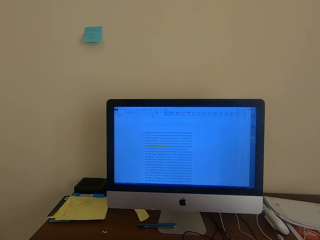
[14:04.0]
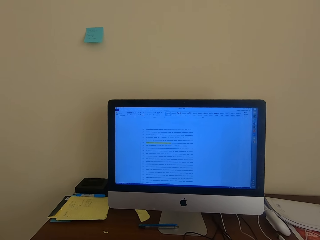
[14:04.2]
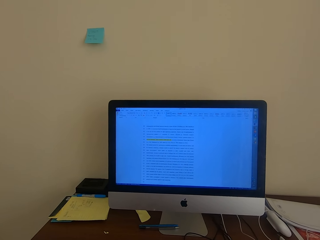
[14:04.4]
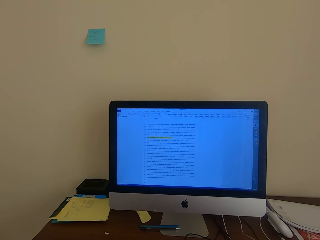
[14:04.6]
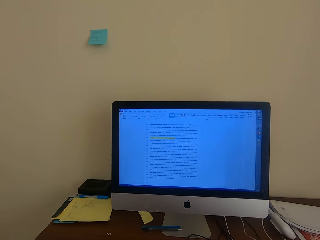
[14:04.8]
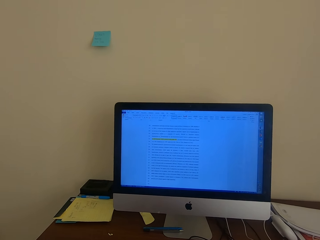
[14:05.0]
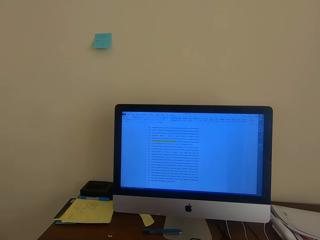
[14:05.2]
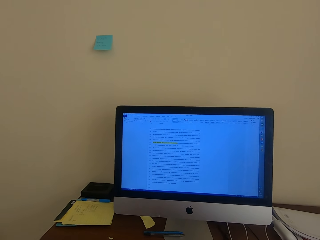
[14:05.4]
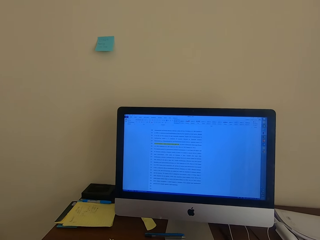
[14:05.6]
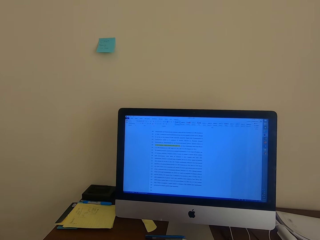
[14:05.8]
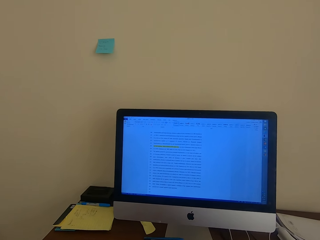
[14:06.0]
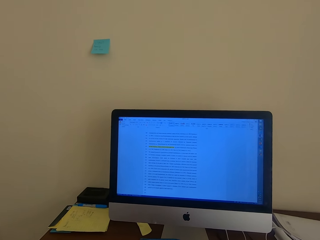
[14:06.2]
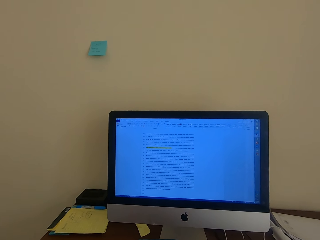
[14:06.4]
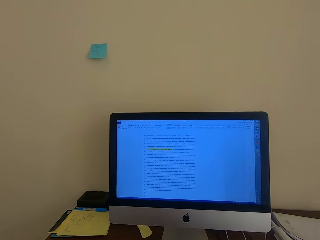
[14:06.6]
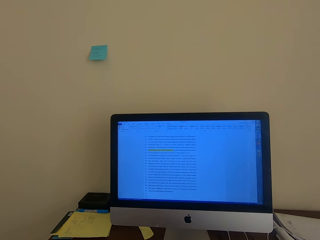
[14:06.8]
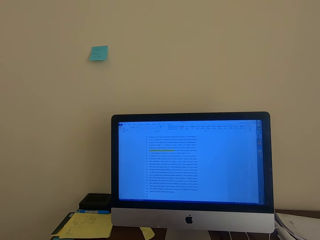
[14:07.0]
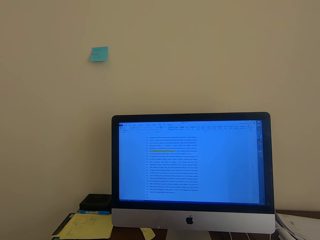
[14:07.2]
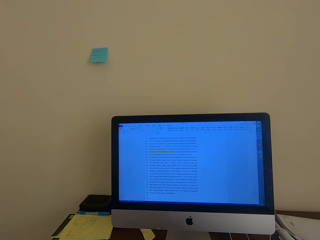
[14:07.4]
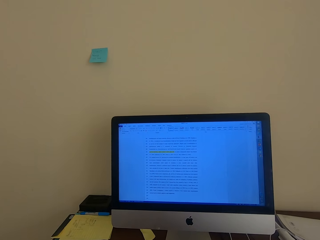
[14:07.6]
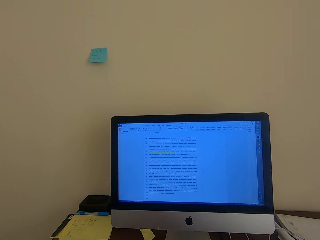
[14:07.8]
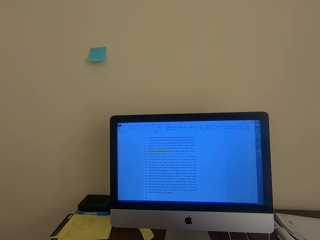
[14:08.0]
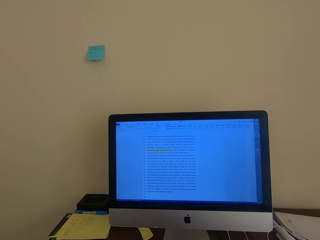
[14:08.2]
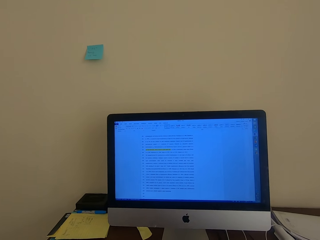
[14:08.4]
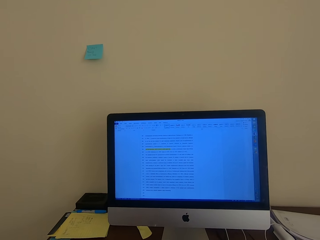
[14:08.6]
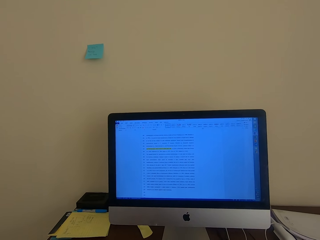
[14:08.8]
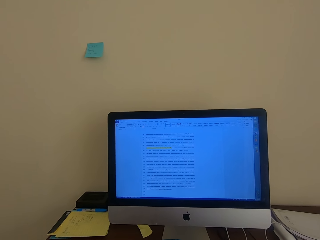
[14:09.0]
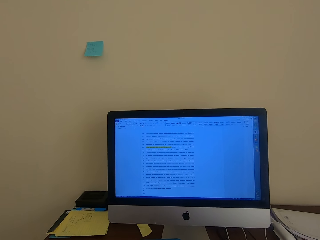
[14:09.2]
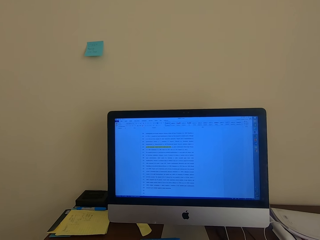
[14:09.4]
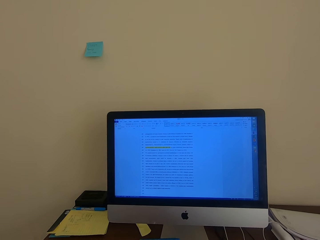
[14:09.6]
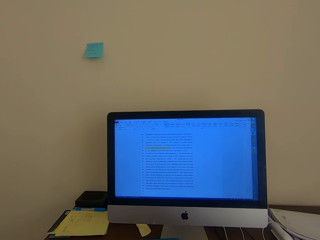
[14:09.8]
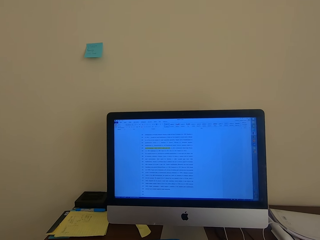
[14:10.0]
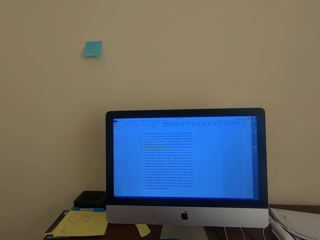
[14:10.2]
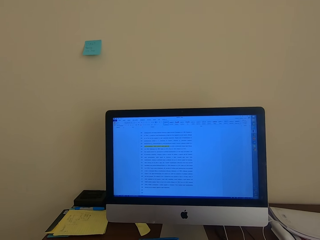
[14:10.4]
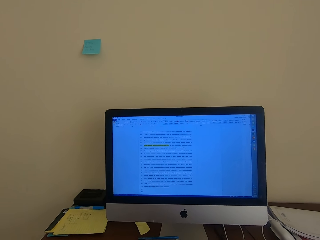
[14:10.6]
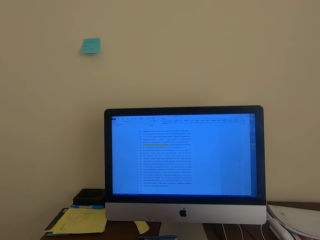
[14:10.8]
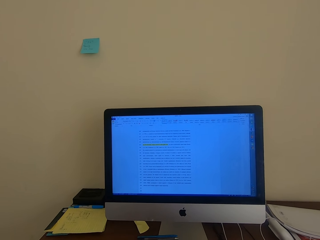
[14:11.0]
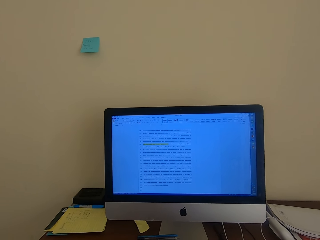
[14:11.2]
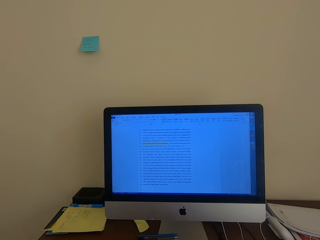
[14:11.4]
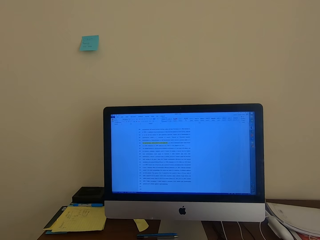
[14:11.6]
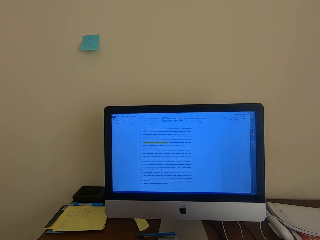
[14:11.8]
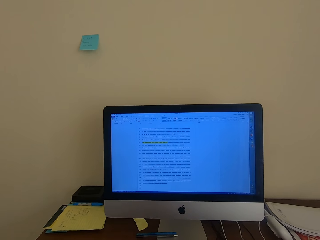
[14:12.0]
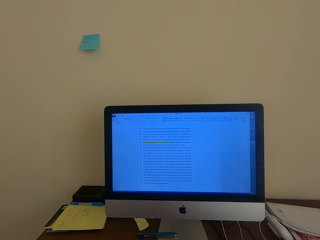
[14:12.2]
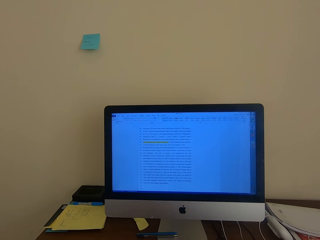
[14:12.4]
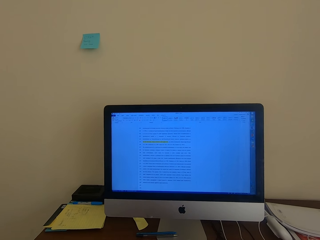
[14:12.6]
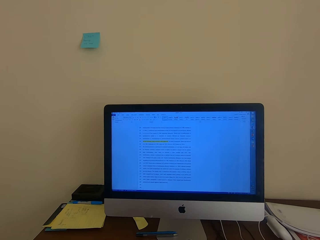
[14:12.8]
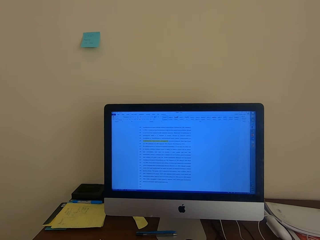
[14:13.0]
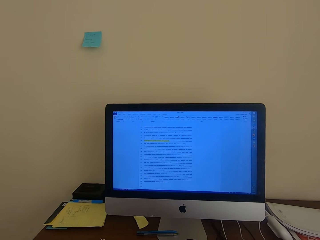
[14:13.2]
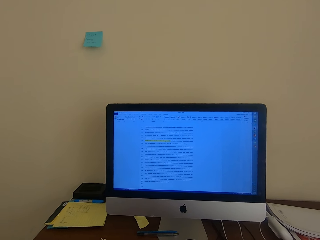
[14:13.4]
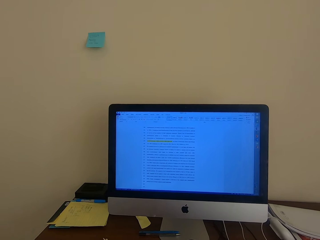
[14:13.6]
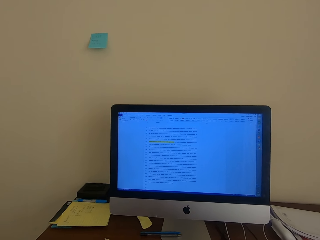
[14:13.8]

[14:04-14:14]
The camera wearer reads on the desktop.

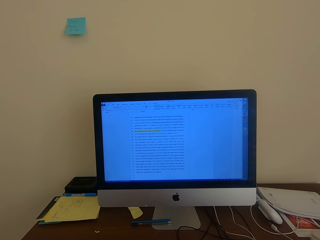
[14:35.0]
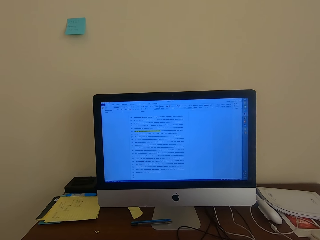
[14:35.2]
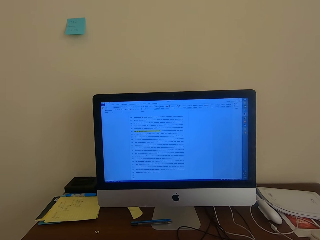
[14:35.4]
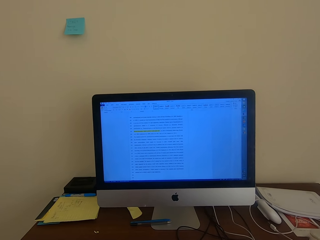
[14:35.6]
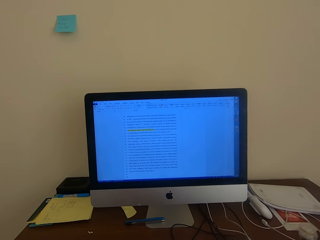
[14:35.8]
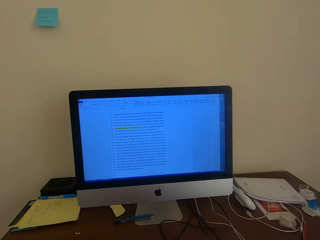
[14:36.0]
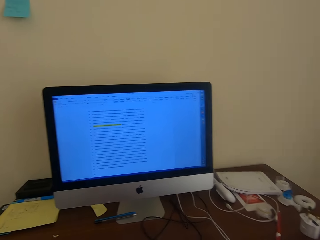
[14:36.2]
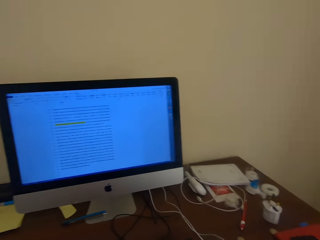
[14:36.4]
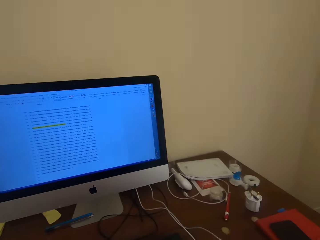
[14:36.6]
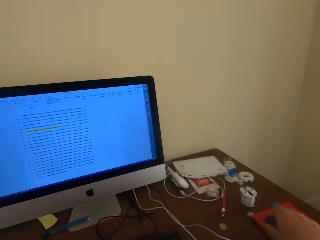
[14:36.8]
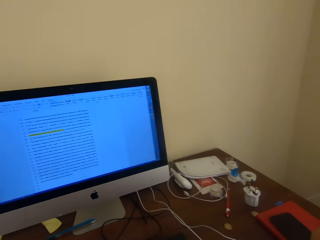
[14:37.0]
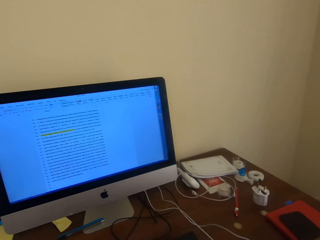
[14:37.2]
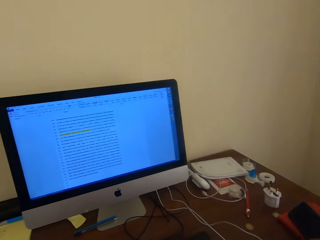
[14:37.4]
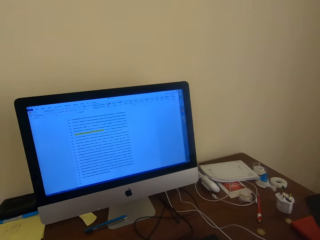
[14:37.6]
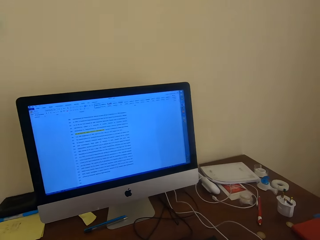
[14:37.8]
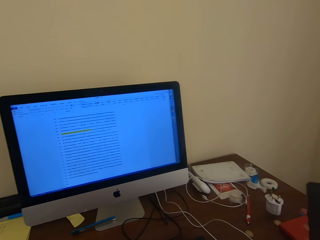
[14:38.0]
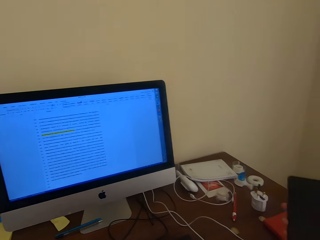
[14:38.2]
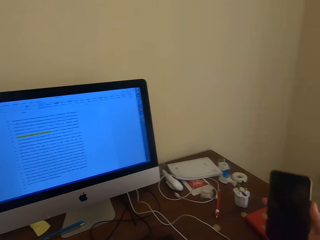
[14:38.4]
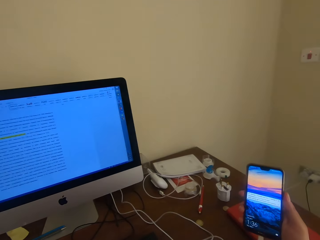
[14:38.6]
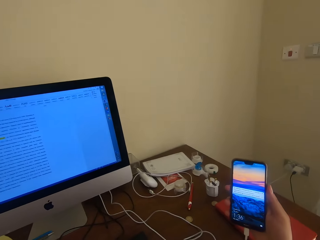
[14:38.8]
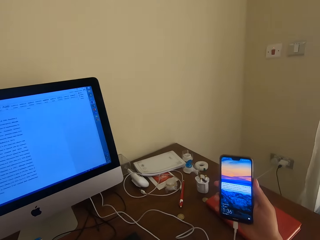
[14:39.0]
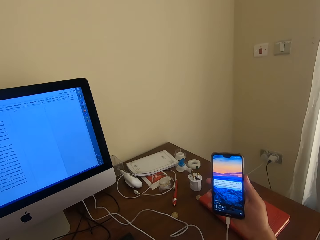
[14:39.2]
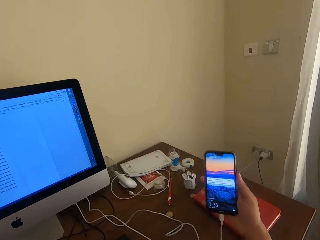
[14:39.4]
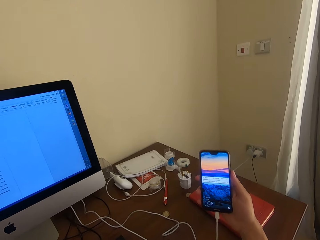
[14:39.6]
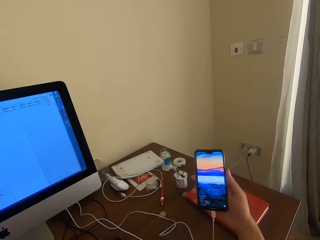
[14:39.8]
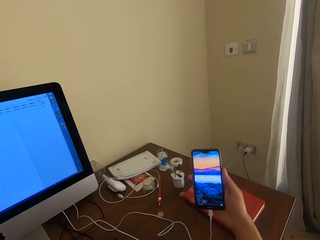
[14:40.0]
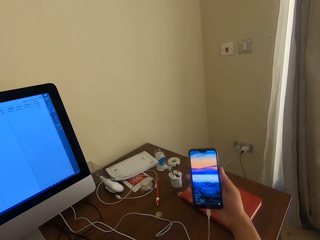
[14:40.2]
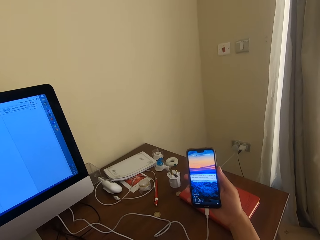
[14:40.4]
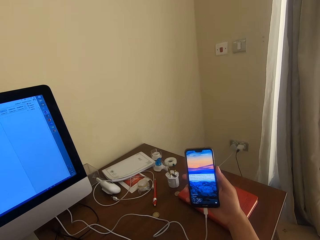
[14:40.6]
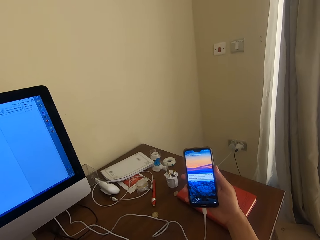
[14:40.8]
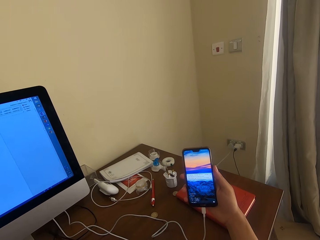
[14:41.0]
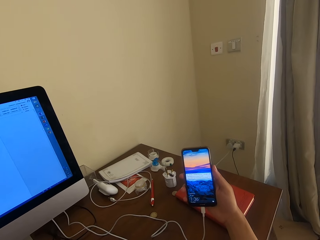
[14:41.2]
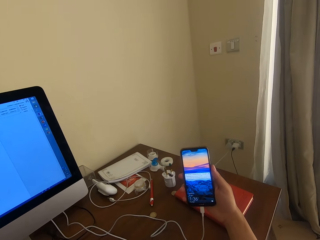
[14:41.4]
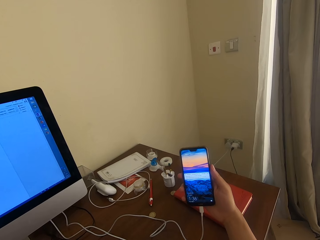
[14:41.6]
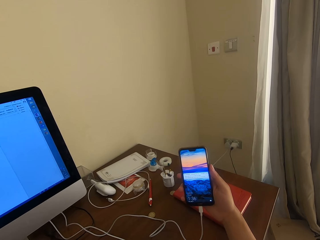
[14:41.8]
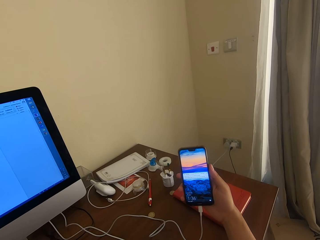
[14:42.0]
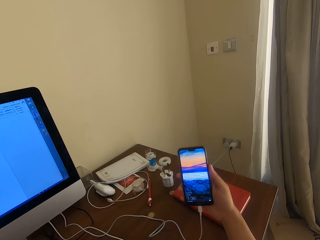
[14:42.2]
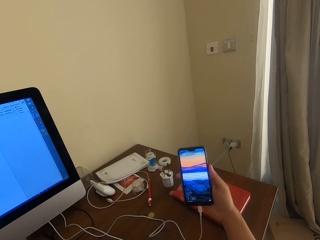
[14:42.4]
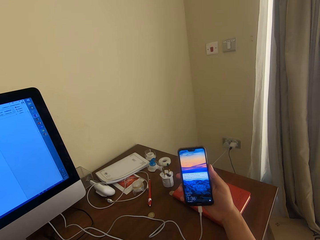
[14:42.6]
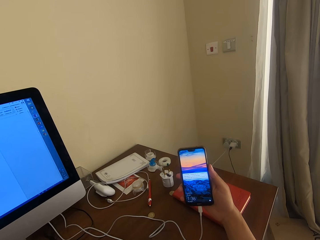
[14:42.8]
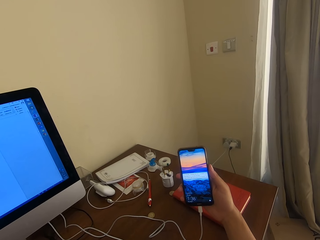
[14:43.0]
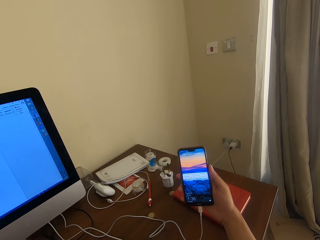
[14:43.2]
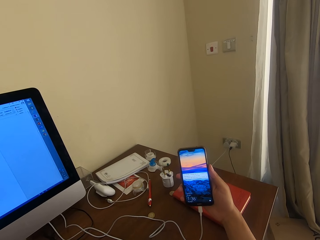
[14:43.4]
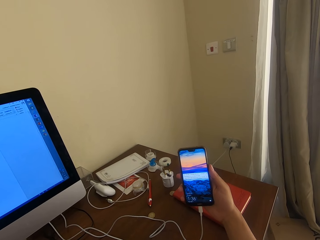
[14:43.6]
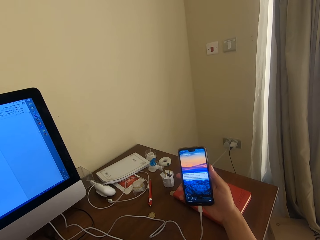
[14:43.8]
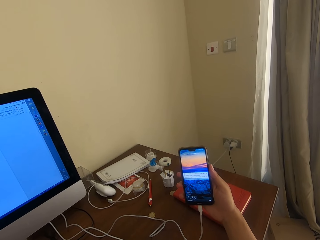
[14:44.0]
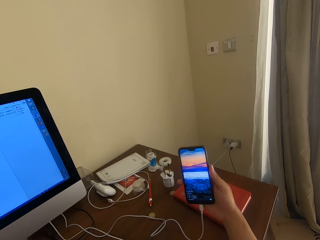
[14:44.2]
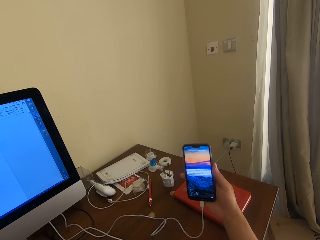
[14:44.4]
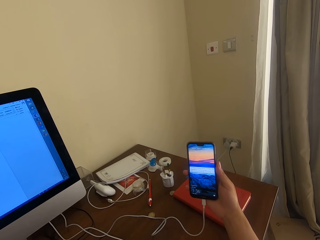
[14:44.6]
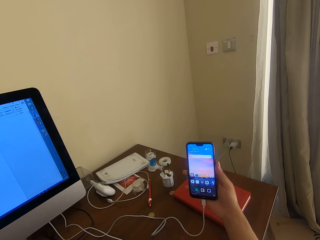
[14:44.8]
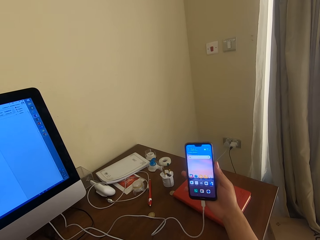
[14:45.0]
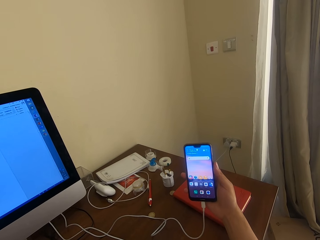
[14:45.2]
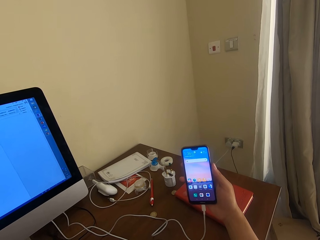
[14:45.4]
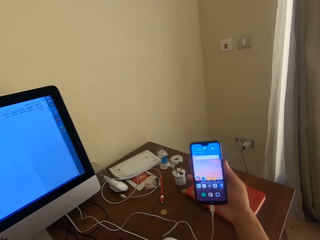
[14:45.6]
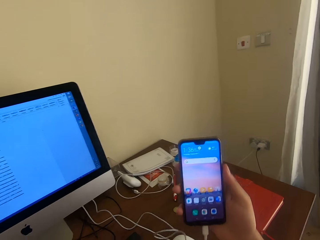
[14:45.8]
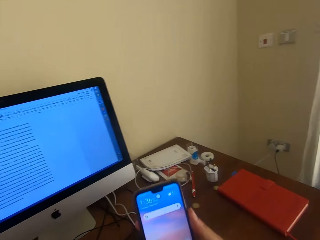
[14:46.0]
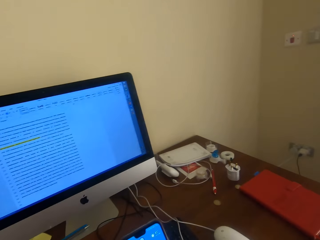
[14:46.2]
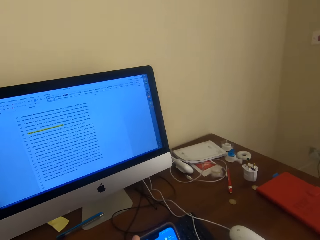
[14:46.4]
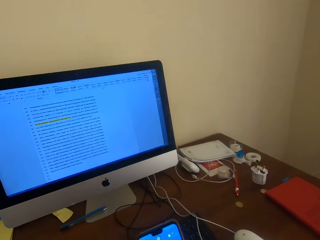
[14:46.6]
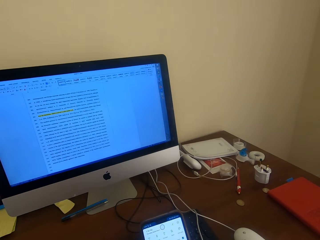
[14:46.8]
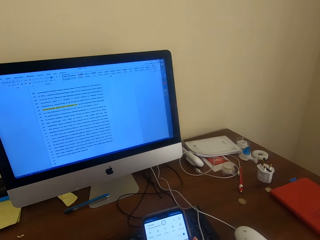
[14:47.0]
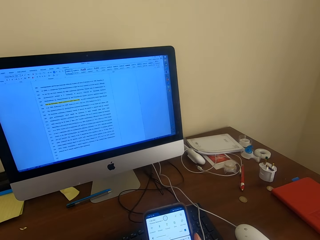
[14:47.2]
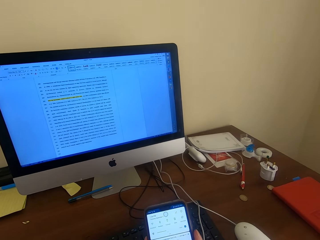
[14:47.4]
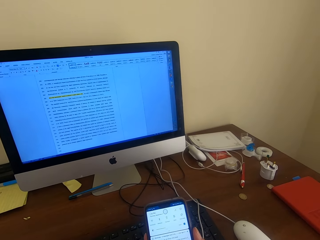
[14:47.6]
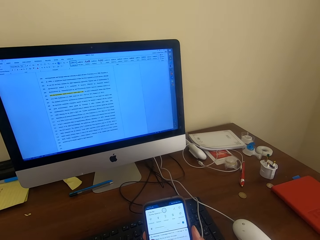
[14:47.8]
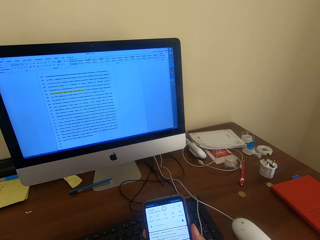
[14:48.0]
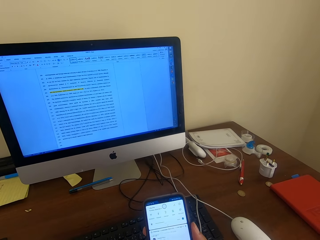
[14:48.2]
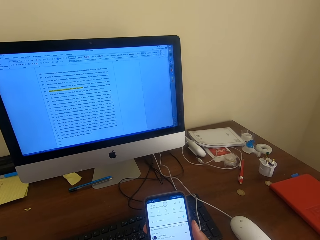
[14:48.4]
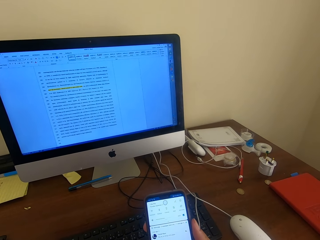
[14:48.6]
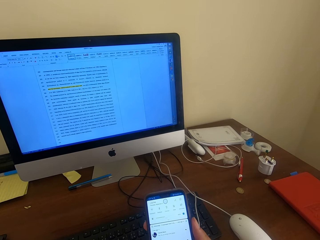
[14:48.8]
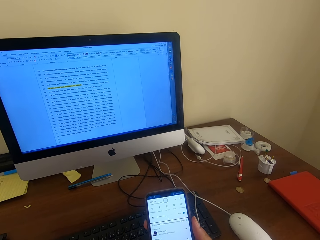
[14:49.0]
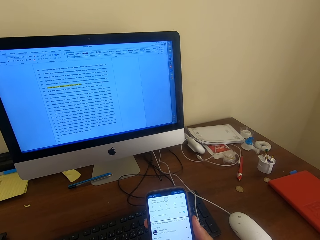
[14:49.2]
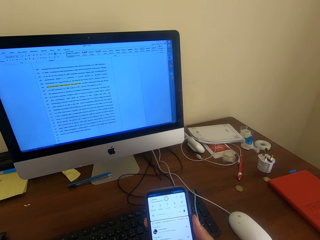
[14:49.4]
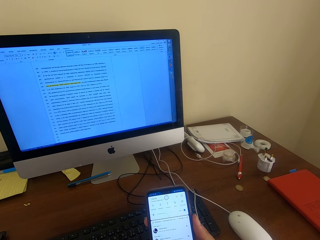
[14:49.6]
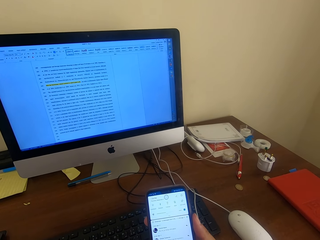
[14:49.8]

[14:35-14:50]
The camera wearer looks around the room. They pick up the phone. They dial the phone.
